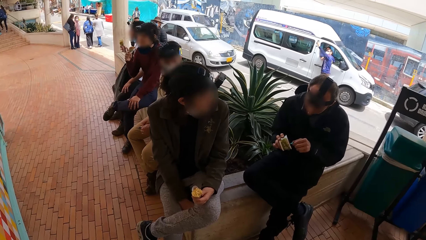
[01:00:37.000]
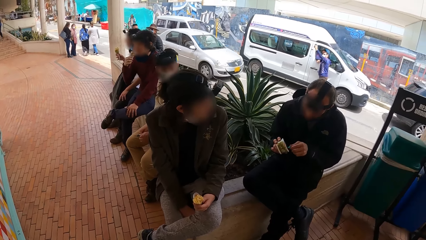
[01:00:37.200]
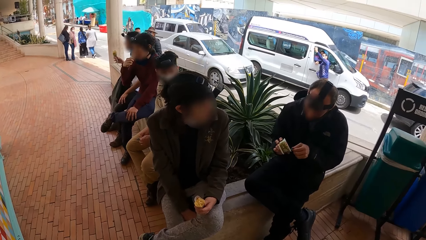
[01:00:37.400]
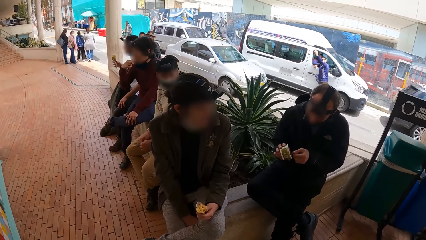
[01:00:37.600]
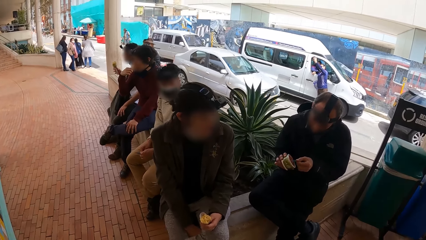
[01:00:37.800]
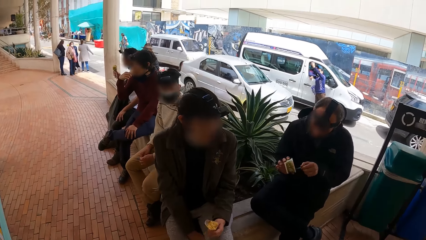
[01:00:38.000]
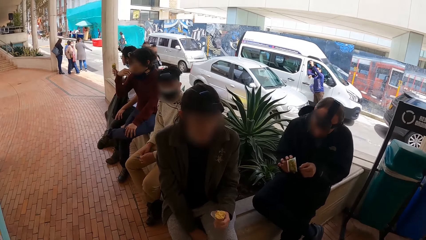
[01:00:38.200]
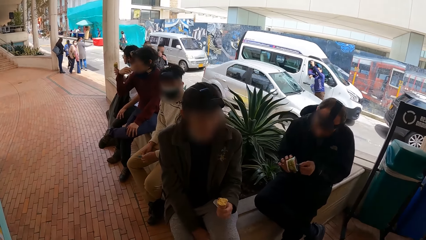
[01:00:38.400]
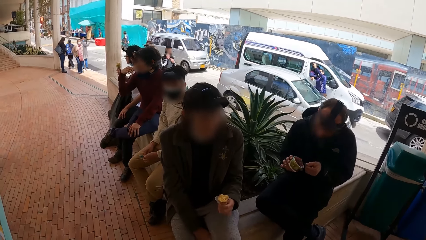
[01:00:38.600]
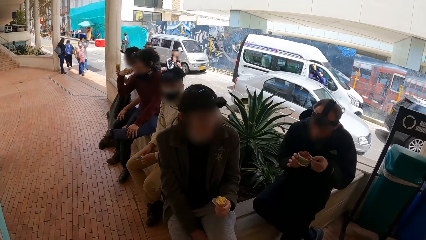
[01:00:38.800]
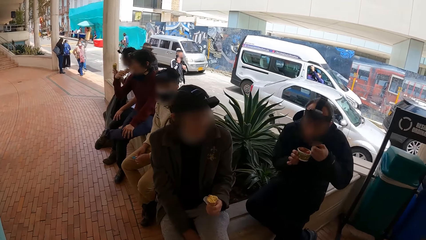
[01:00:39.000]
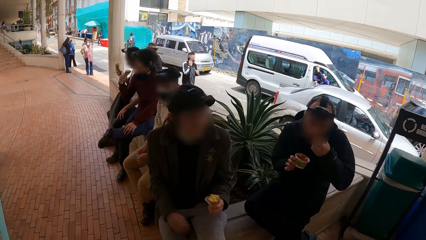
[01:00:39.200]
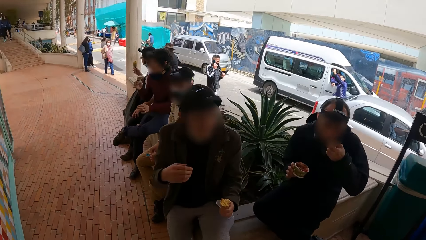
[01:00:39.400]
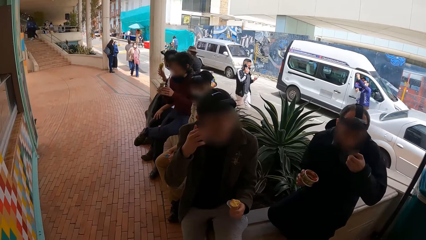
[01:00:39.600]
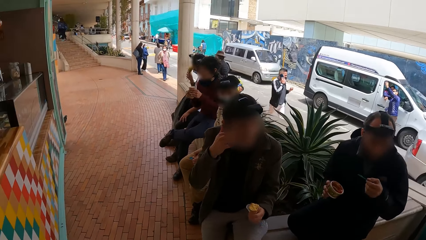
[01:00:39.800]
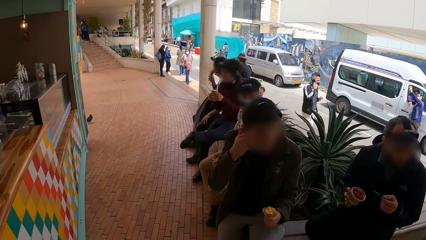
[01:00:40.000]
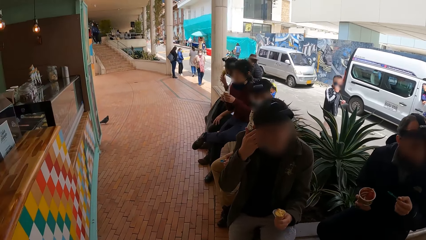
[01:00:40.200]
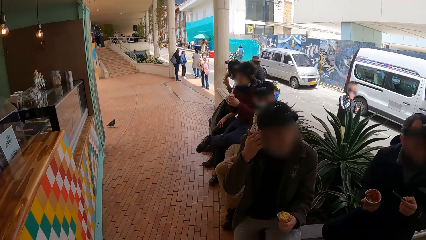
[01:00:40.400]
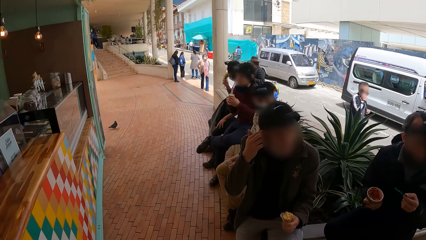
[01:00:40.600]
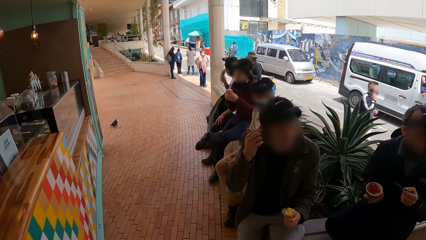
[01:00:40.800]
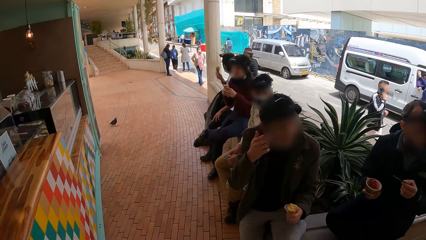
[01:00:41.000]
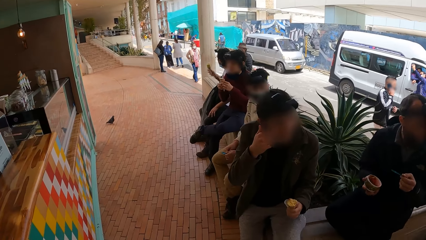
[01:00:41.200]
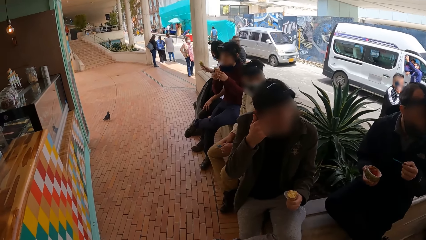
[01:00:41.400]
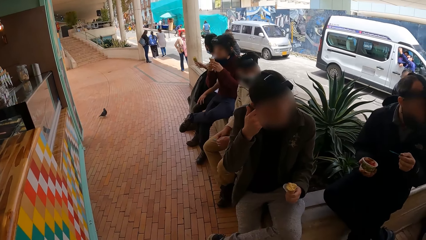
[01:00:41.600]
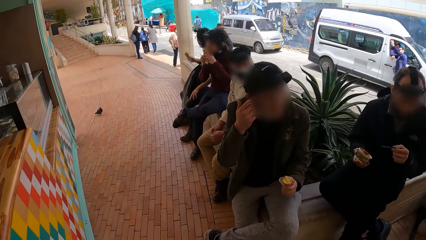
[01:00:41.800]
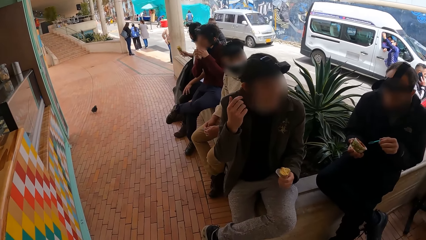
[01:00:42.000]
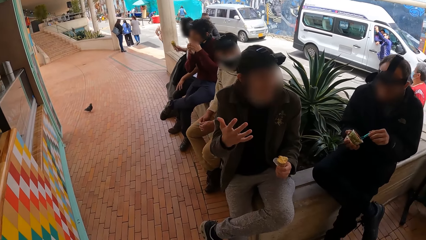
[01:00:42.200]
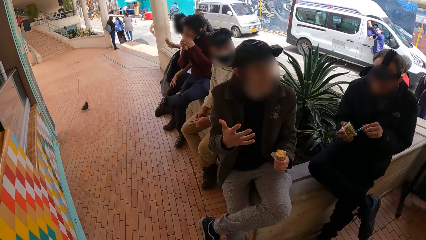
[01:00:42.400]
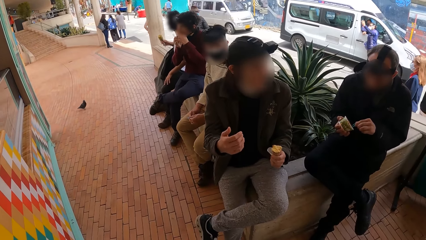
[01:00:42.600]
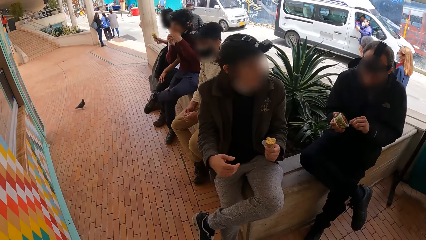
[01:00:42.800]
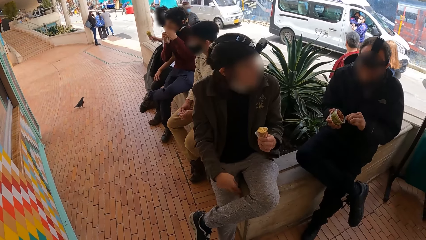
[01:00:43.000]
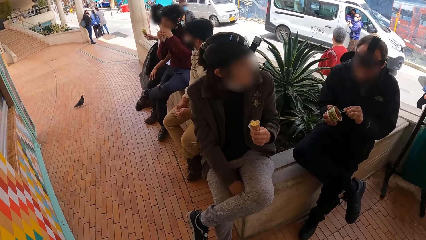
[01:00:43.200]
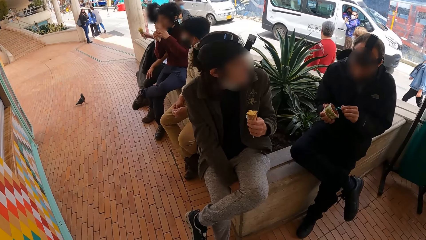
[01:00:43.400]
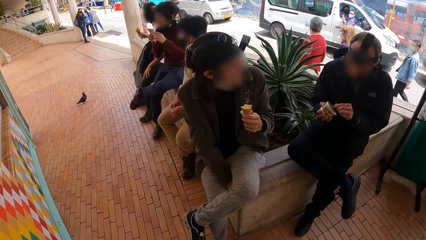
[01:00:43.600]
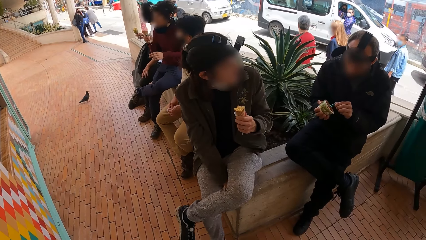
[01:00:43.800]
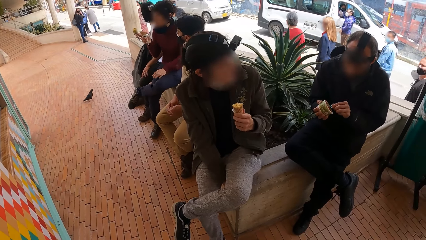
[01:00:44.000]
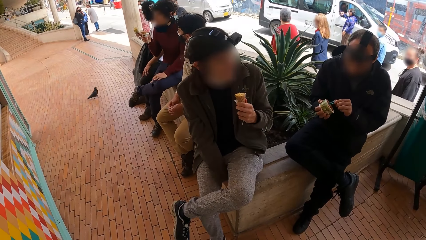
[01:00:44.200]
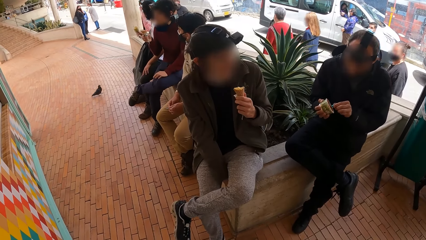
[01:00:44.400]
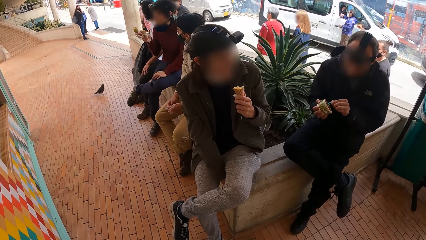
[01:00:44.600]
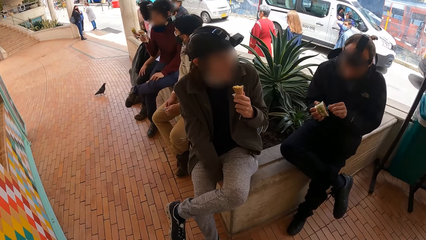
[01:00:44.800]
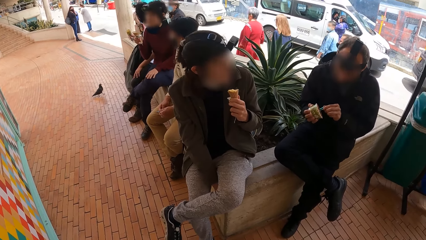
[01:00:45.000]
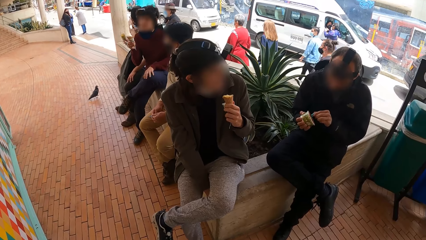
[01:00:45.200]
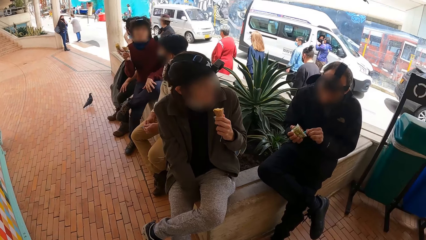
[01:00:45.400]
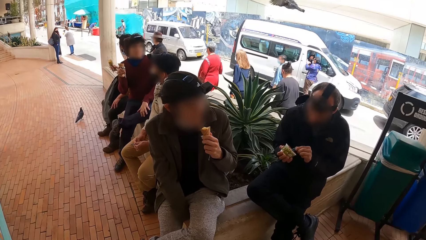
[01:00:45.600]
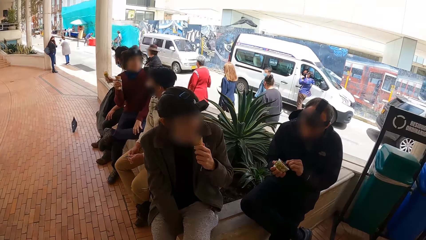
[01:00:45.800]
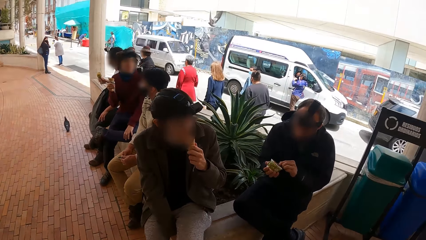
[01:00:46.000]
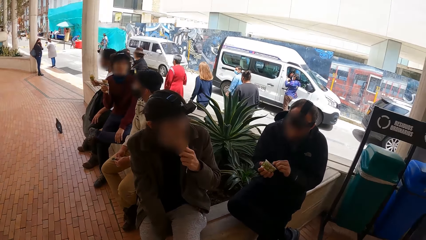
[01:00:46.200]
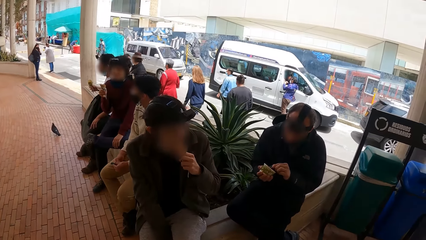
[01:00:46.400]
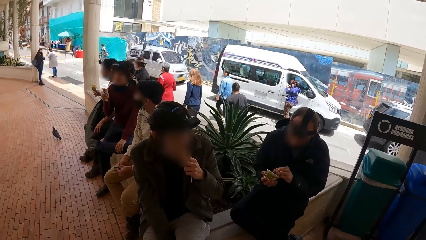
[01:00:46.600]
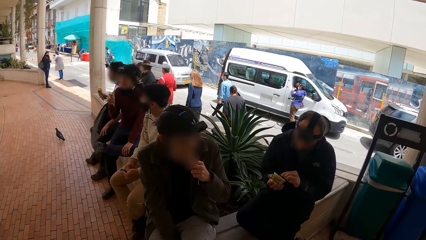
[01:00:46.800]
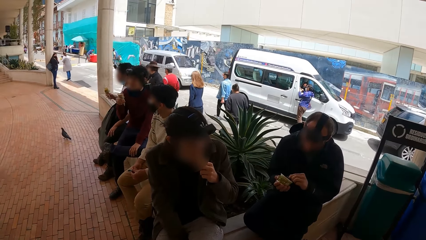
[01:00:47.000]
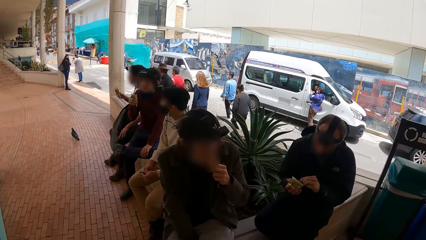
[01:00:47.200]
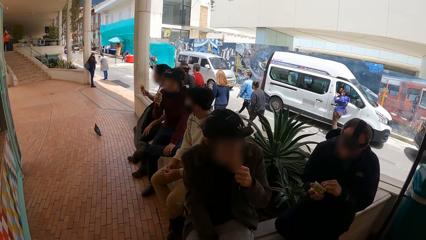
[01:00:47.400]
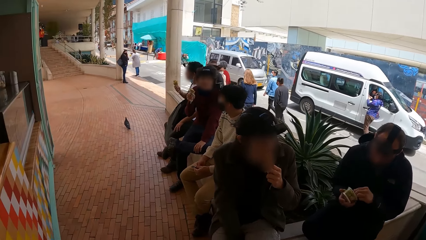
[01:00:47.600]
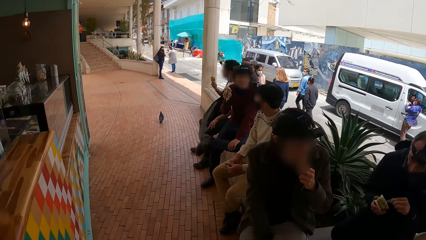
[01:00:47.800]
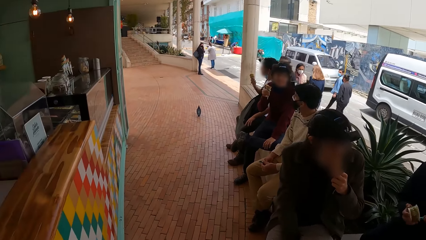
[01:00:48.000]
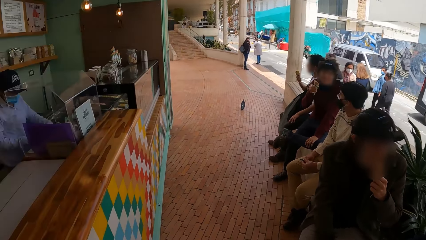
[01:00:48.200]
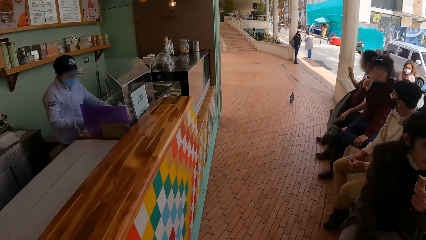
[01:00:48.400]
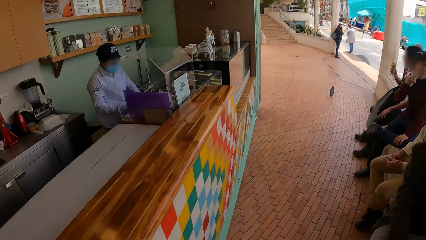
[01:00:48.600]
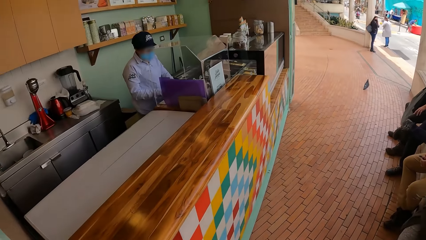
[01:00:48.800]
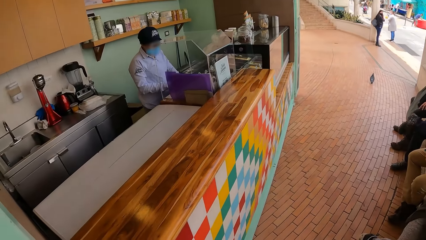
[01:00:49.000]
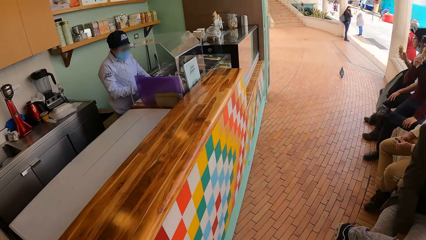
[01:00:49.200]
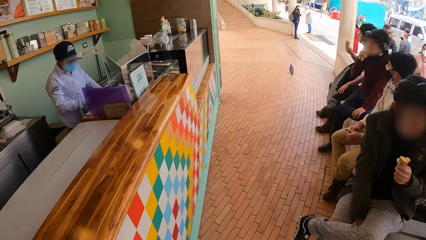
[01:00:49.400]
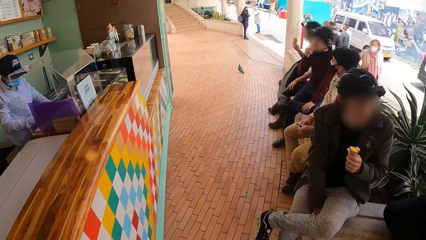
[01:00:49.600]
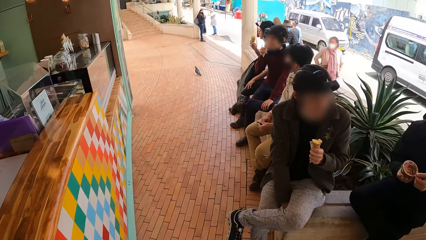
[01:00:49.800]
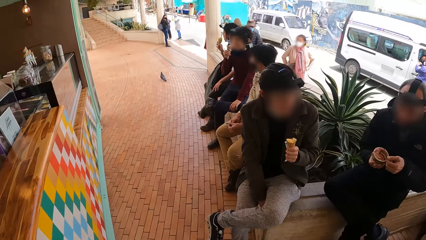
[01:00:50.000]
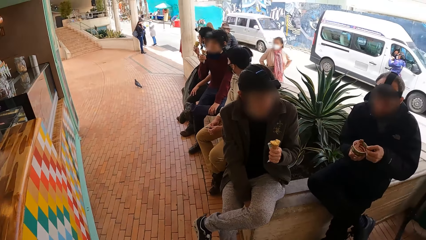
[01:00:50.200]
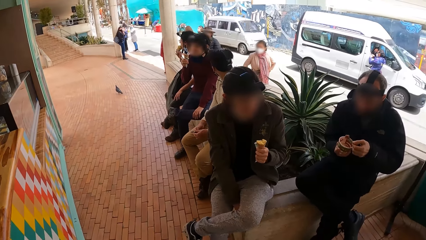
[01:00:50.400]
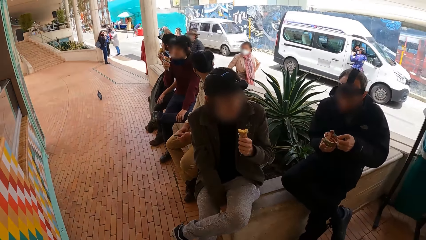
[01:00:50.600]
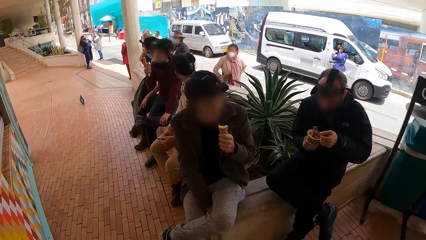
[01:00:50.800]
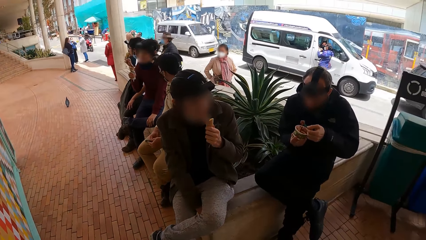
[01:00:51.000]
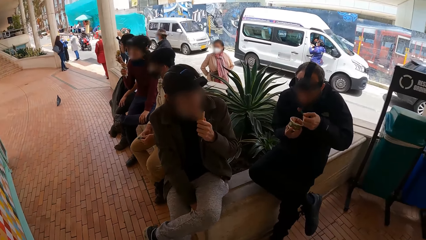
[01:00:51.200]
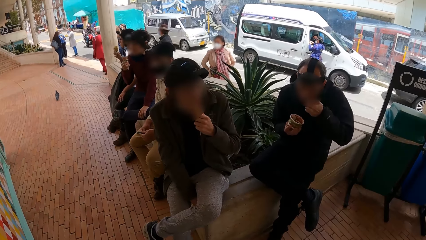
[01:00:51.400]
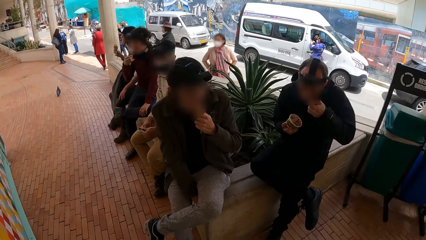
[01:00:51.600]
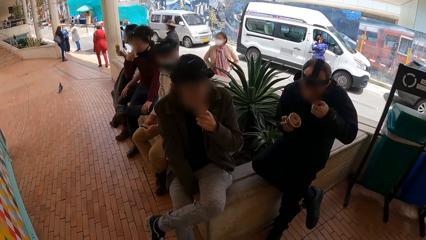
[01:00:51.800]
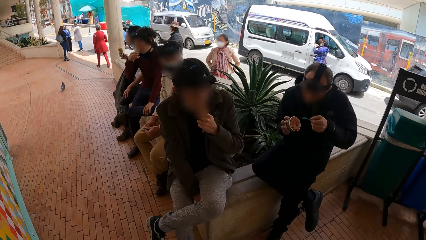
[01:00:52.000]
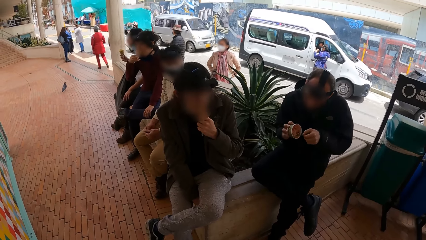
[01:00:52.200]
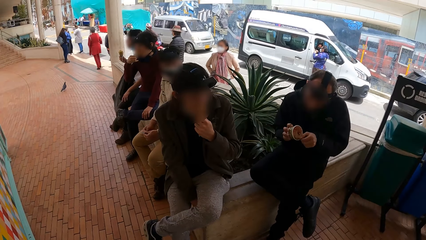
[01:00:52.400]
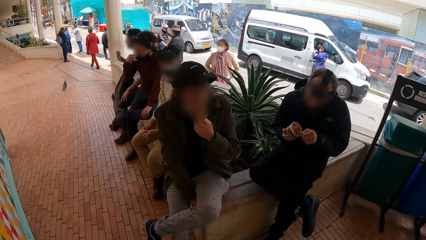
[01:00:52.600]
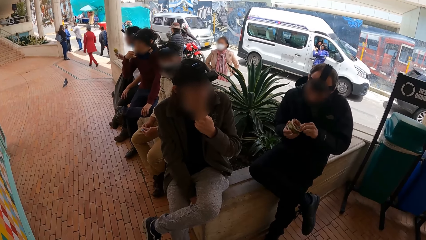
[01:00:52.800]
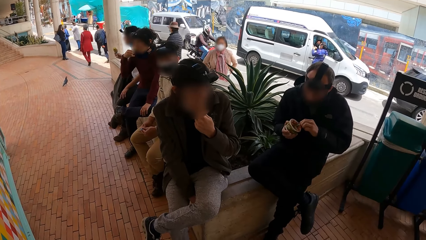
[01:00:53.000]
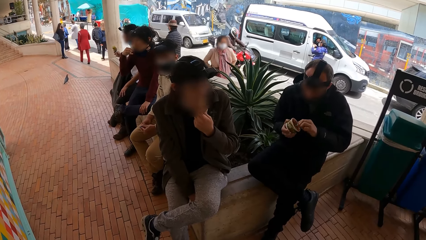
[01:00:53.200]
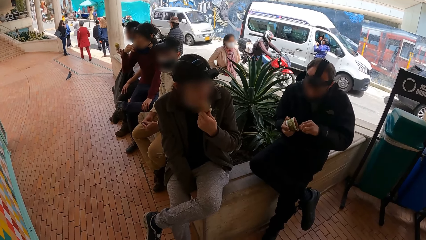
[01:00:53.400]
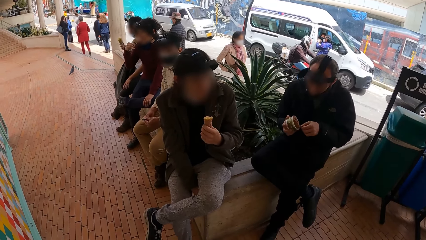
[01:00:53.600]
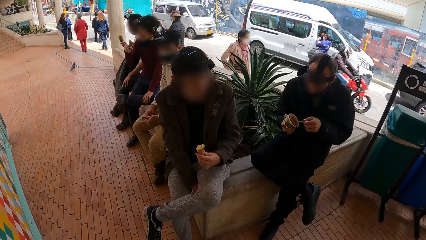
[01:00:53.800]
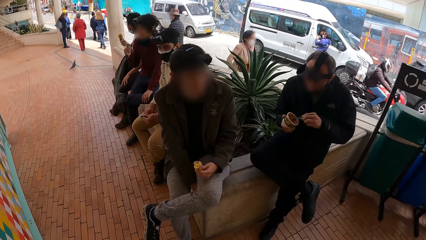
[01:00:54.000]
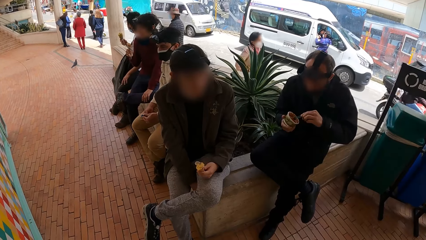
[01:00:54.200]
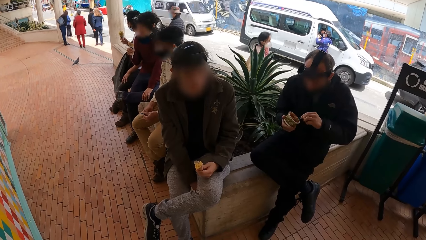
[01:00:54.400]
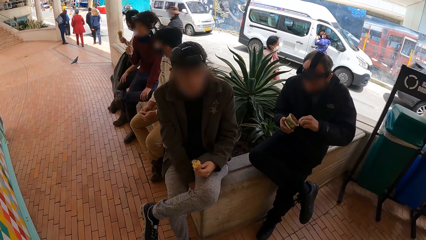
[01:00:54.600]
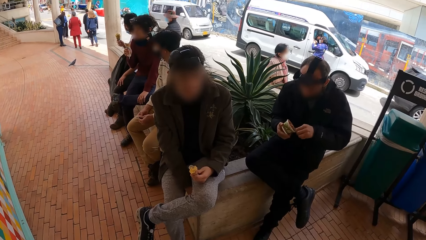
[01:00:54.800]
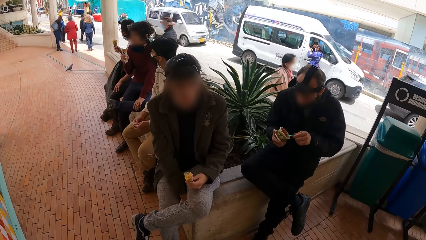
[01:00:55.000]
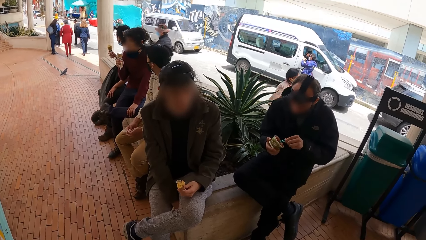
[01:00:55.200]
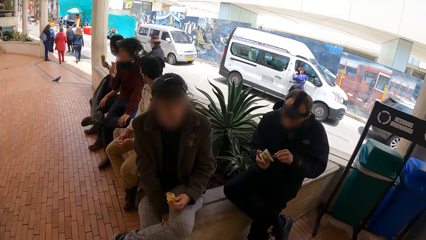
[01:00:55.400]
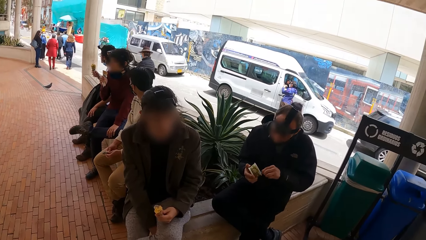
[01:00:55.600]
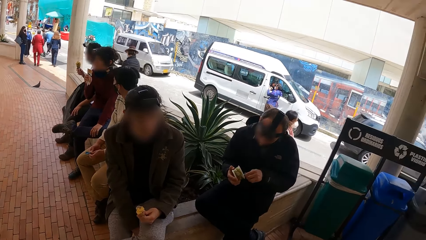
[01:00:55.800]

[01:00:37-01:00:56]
The man licks the ice-cream with the spoon in his left hand. The man scoops ice-cream from the cup with the spoon in his left hand. The man licks the ice-cream with the spoon in his left hand. The man scoops ice-cream from the cup with the spoon in his left hand.
